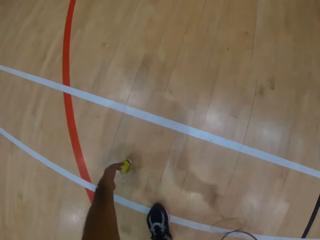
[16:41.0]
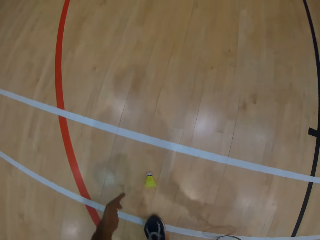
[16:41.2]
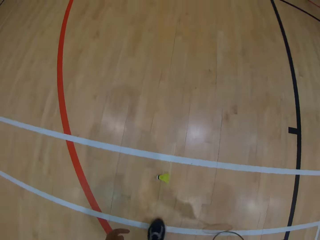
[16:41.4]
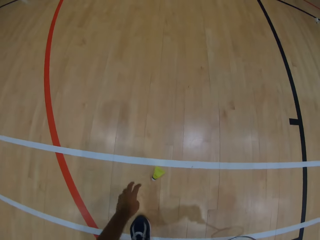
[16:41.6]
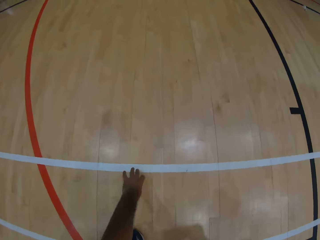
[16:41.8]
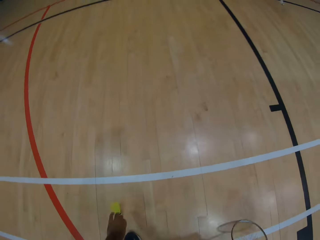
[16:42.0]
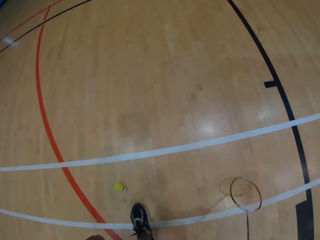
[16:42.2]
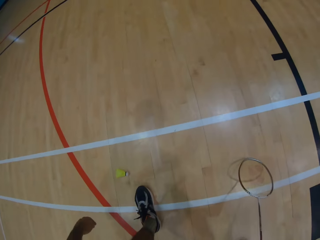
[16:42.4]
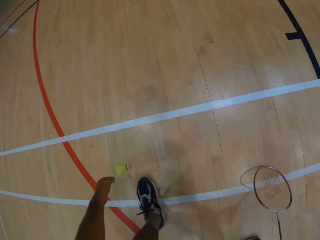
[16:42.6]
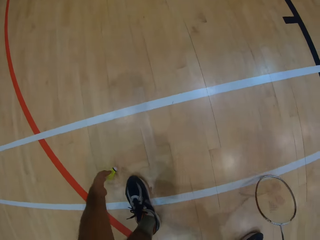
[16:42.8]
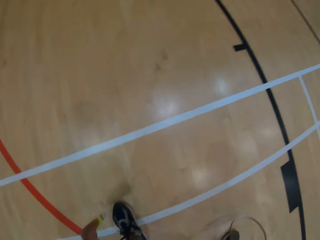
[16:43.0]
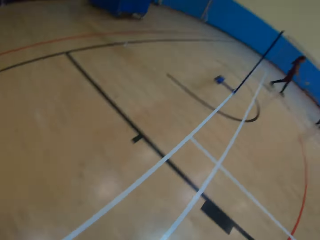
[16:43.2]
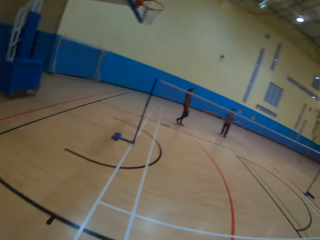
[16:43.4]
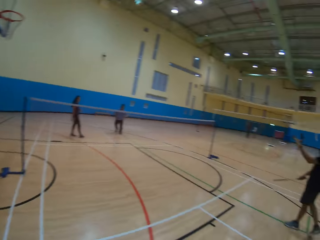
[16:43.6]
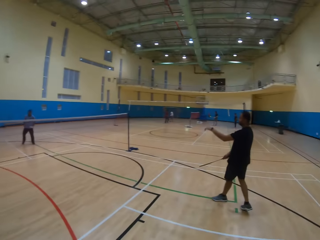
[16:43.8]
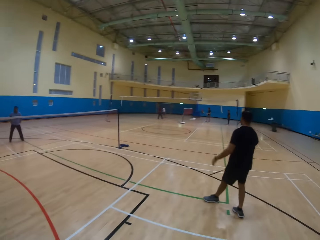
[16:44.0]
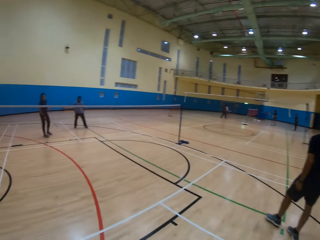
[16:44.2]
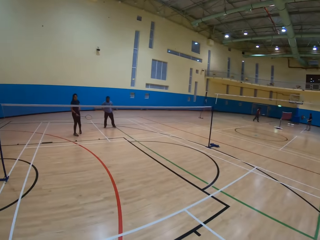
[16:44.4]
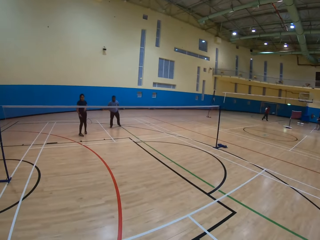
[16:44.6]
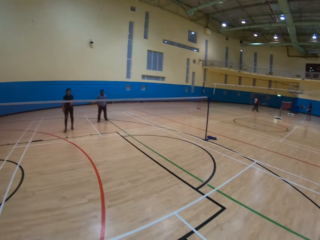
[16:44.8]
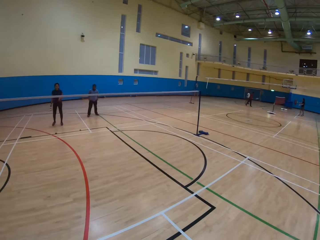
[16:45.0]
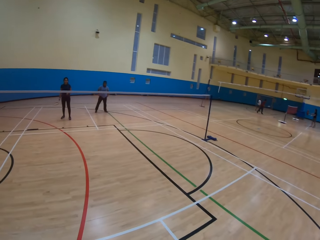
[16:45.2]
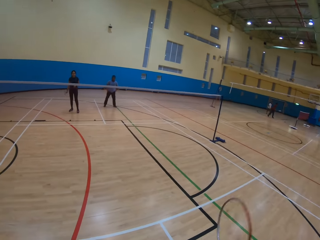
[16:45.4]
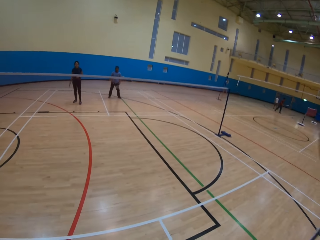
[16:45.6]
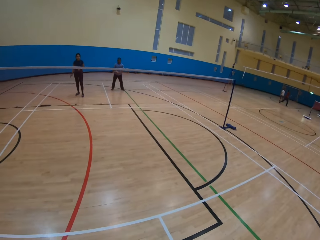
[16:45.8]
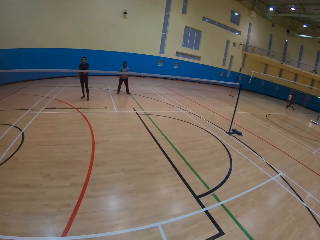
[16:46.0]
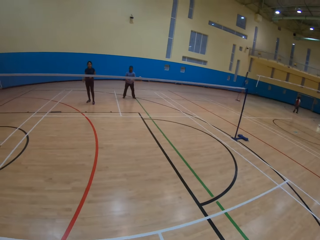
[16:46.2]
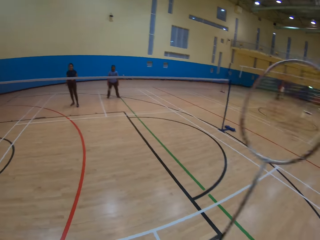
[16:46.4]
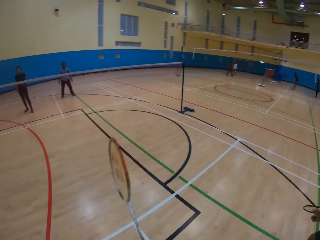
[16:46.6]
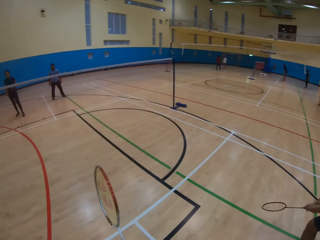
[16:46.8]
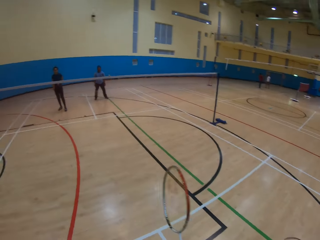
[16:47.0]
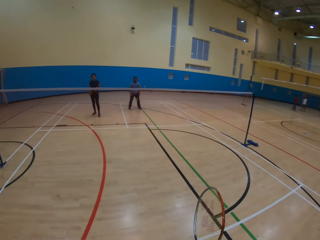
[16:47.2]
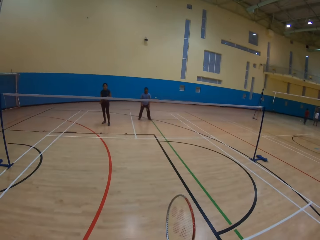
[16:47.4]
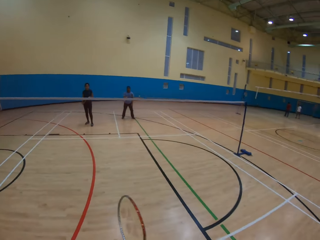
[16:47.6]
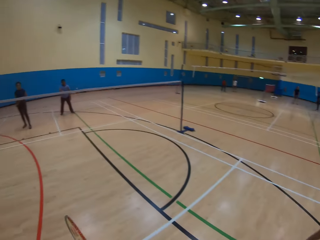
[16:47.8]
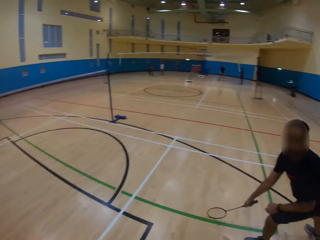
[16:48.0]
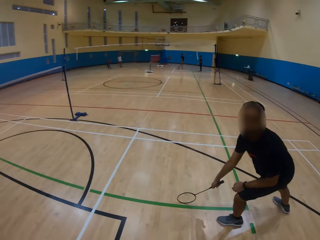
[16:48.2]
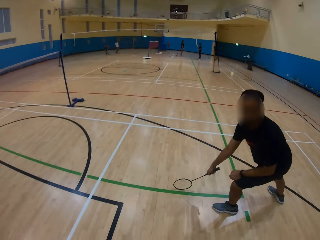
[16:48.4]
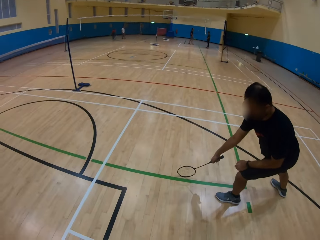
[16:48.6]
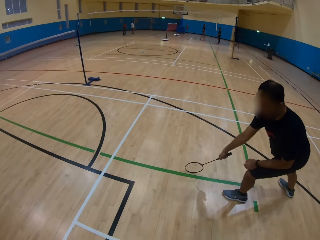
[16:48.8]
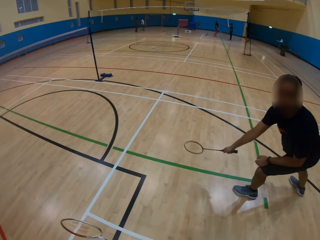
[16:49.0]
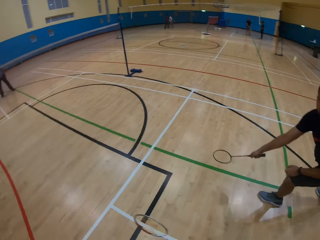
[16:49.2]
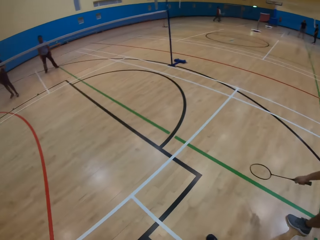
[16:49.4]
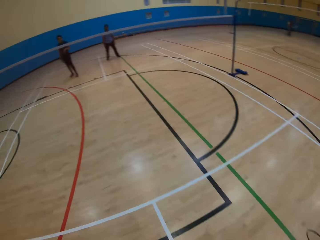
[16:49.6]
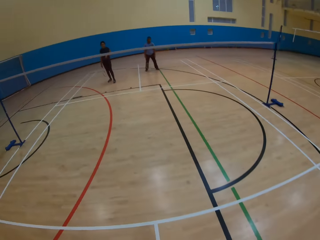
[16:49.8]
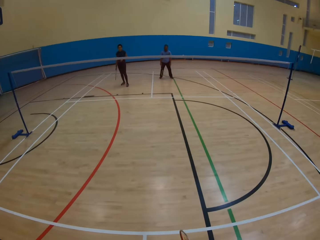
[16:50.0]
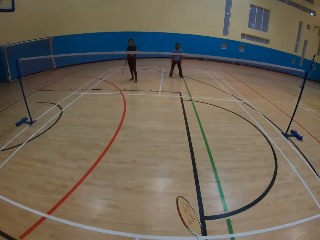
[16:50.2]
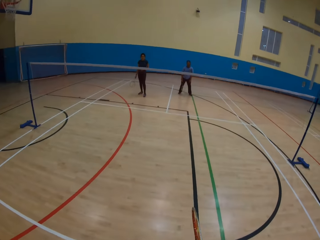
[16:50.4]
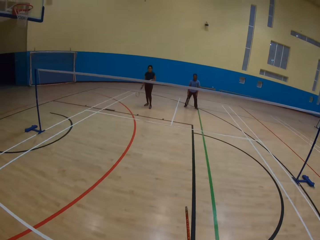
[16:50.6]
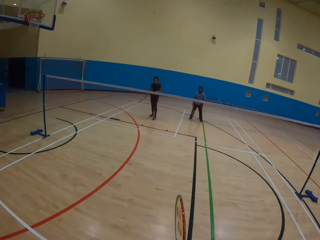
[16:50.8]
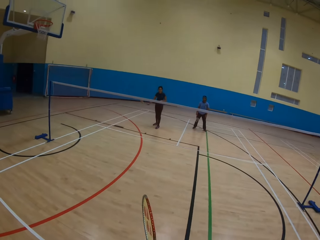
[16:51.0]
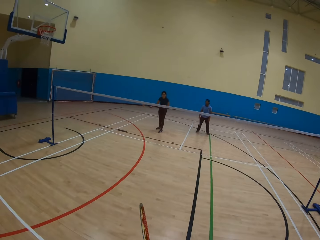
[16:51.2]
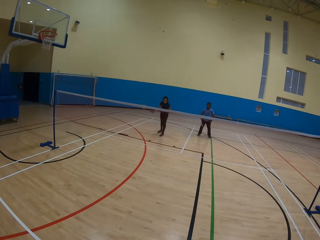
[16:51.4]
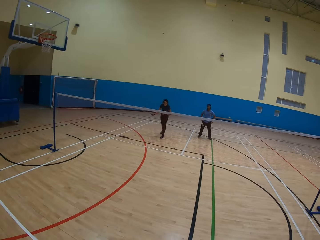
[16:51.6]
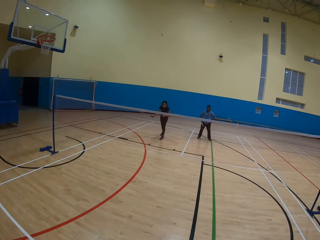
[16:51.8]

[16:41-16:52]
The camera wearer picks up the shuttlecock from the floor. They look around. They do something. They look around. A man does something. The camera wearer looks at the man. They look around.

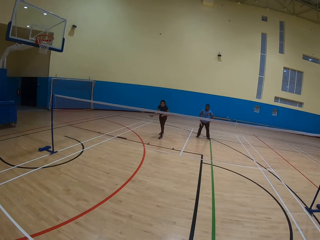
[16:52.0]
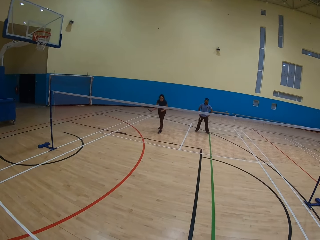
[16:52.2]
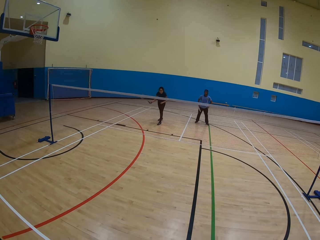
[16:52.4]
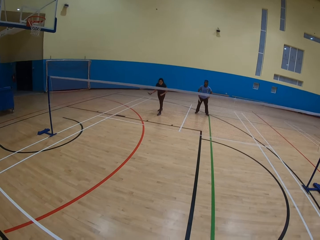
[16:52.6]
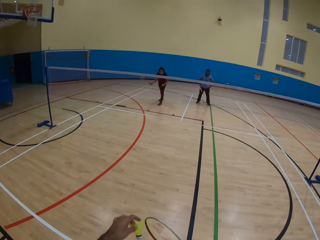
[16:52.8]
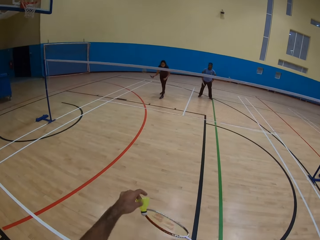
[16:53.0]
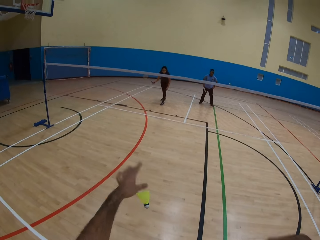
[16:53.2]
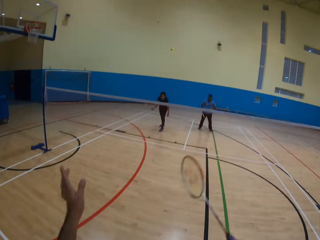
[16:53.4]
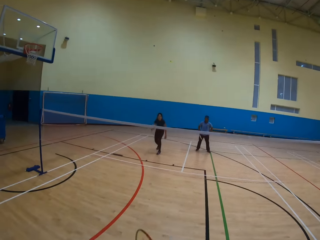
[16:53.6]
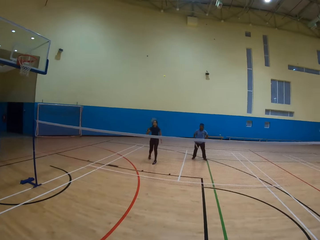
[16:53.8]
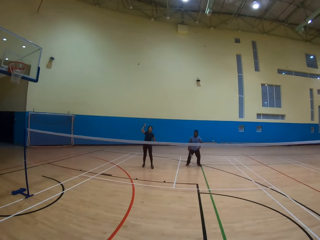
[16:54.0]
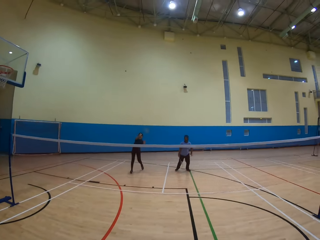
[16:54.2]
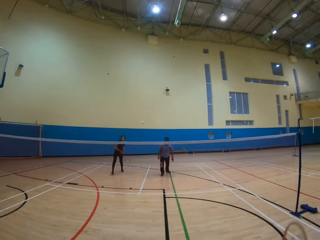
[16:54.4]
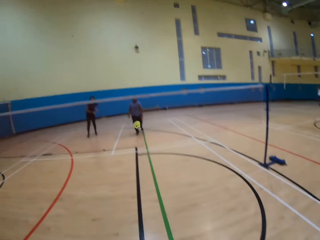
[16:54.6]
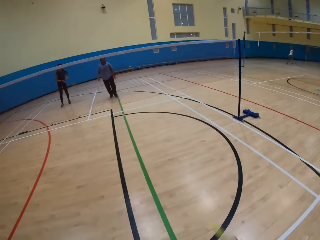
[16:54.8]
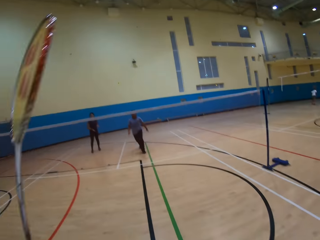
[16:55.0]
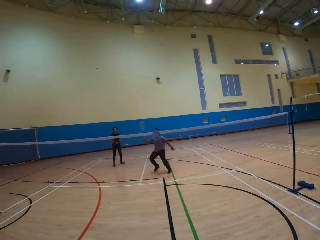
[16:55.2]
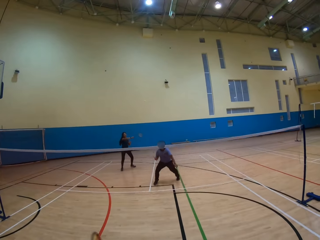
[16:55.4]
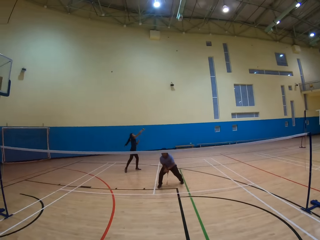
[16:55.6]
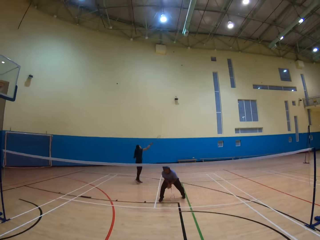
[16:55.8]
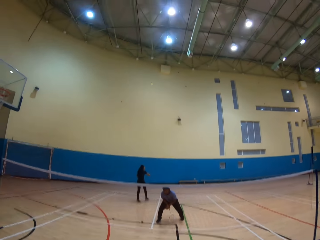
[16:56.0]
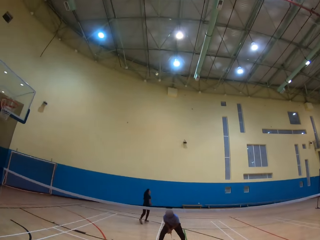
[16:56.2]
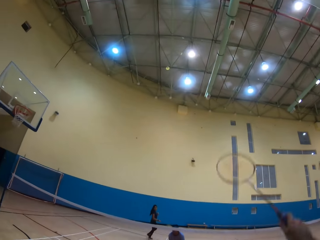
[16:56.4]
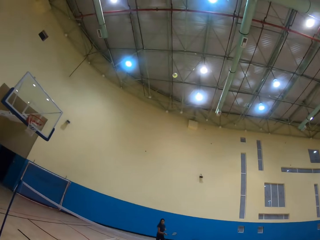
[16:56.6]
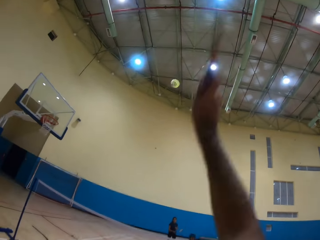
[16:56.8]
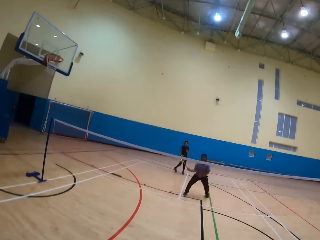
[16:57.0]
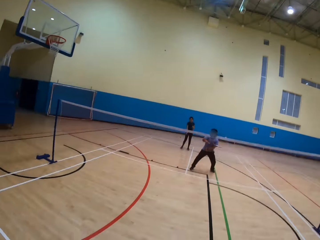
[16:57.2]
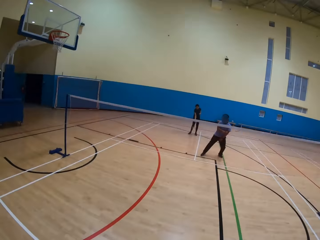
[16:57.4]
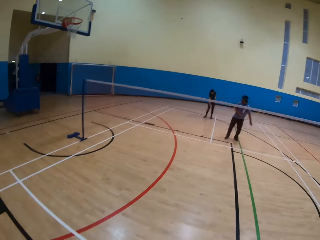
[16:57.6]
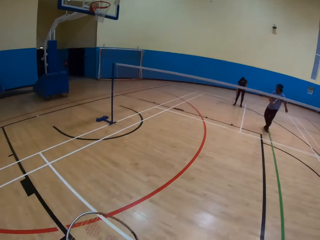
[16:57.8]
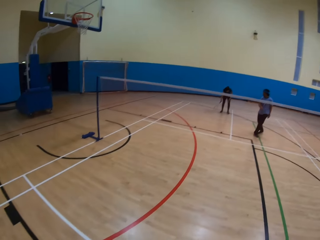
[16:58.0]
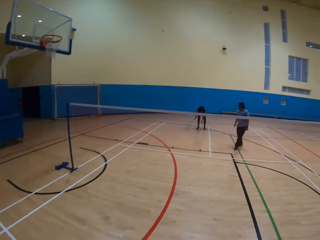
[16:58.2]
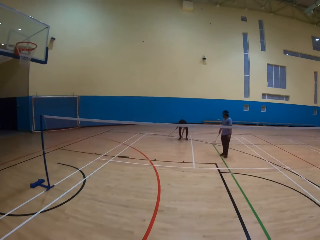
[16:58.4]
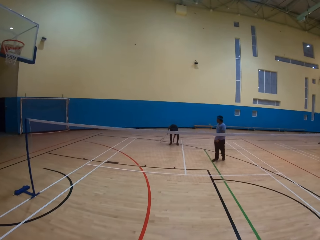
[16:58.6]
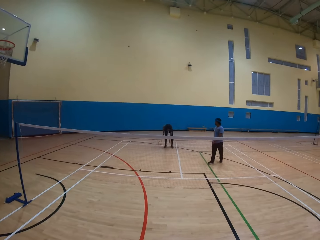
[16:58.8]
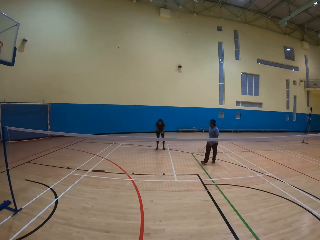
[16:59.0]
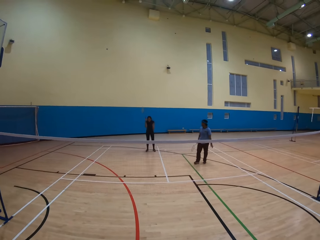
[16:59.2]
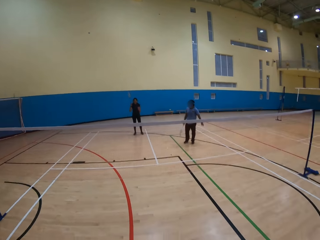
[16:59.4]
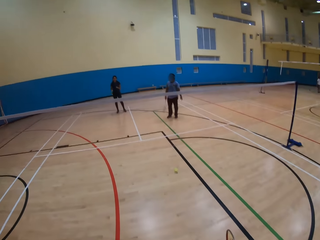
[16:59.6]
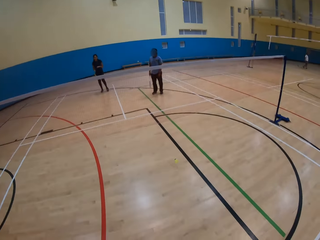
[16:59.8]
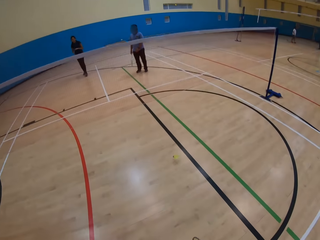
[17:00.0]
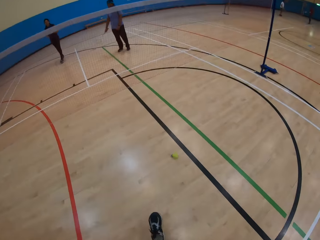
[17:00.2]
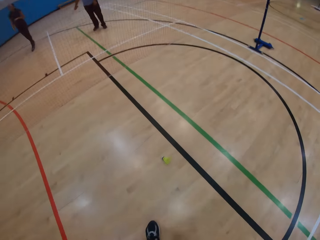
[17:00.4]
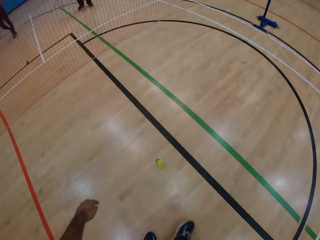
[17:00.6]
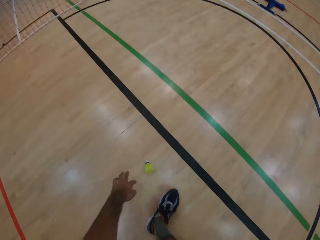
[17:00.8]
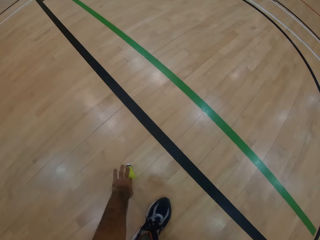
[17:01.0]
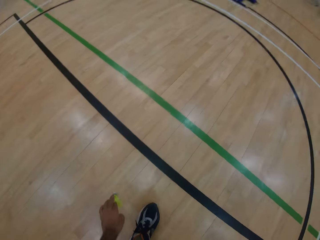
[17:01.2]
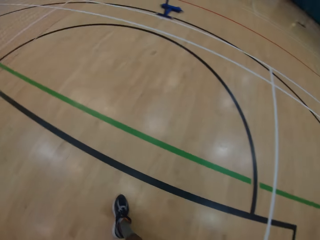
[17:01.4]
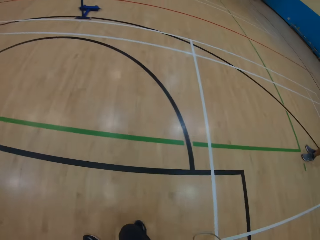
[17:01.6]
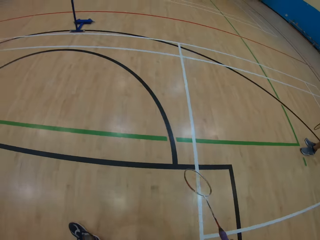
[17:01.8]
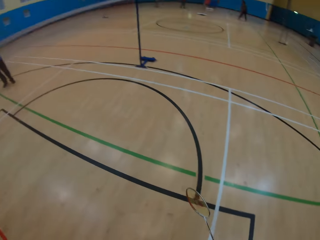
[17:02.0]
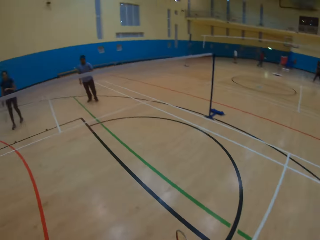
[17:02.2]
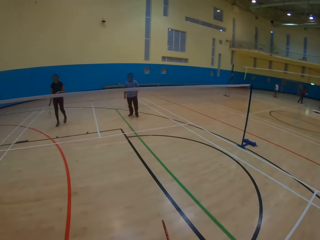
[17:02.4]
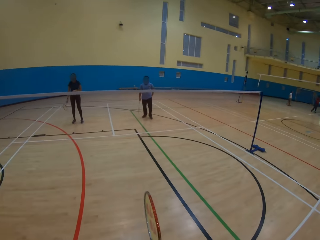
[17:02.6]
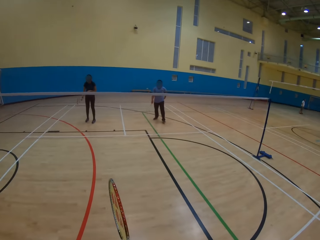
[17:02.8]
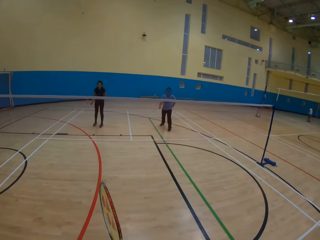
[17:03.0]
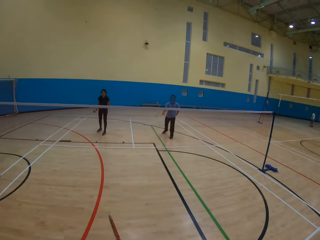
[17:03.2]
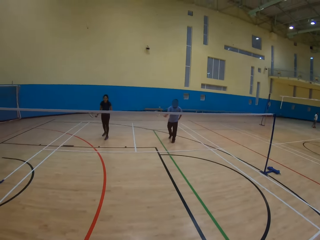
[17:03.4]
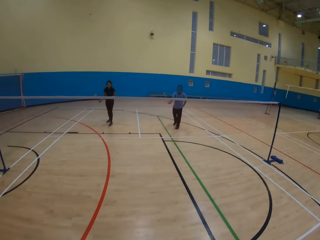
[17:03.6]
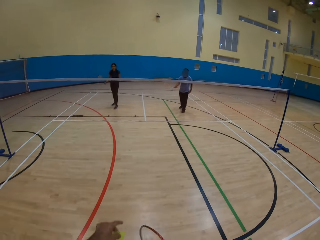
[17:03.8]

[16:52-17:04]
The camera wearer does something. They hit the shuttlecock and play the game. A woman hits the shuttlecock. The woman plays the game. The camera wearer hits the shuttlecock. A man does something. The man plays the game. The woman hits the shuttlecock. The camera wearer hits the shuttlecock and plays the game. The woman does something and picks up the shuttlecock on the ground. The camera wearer looks around. They pick up the shuttlecock from the floor. They look around. They do something.
